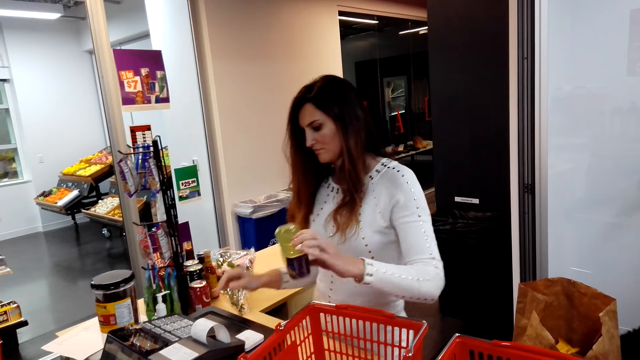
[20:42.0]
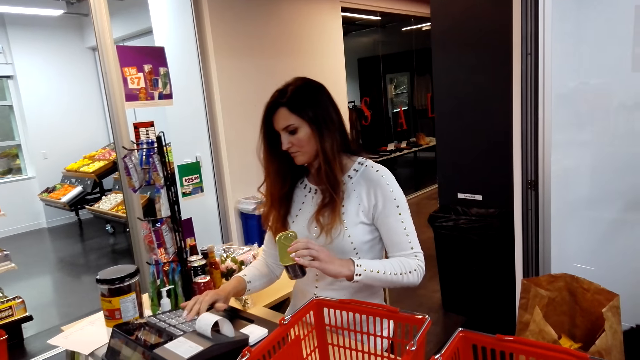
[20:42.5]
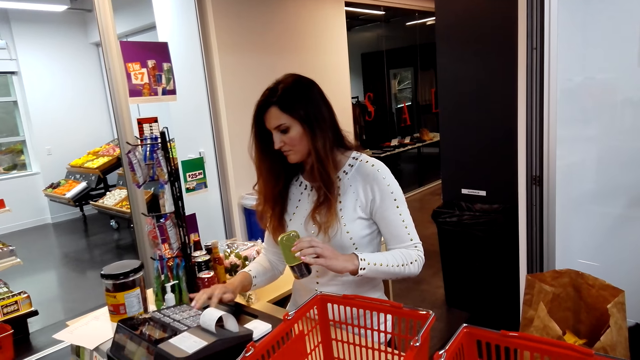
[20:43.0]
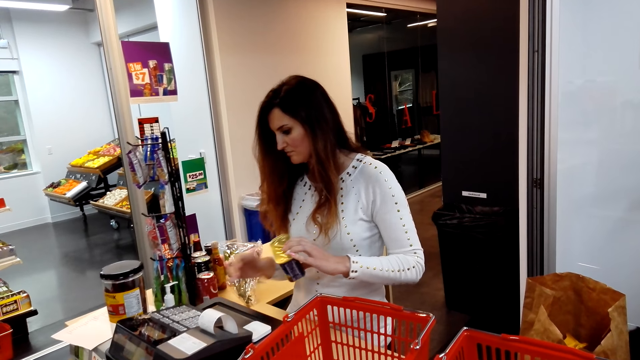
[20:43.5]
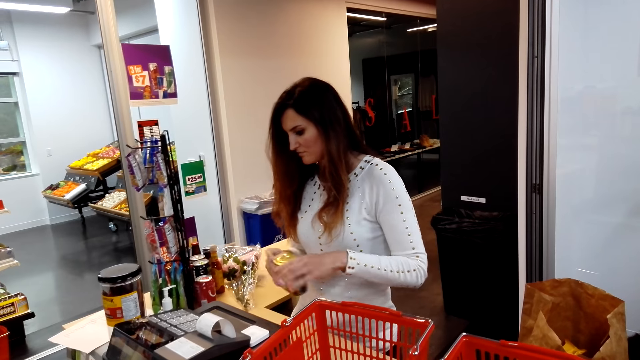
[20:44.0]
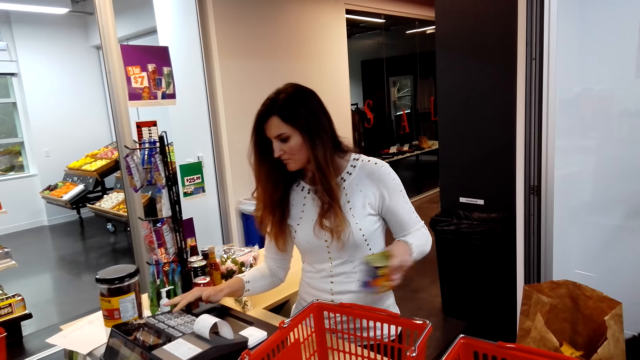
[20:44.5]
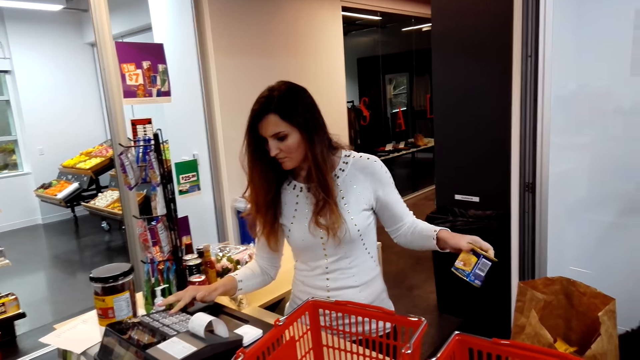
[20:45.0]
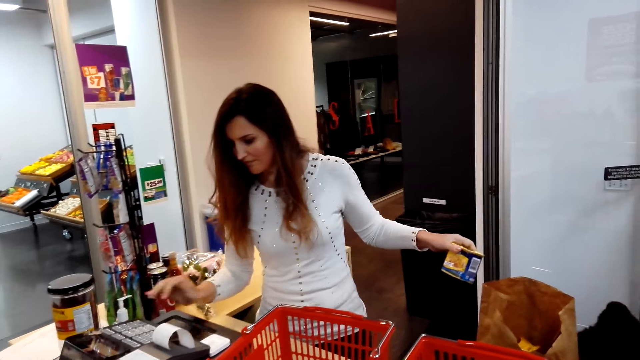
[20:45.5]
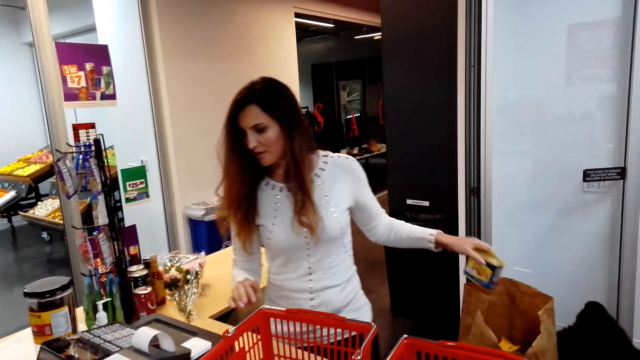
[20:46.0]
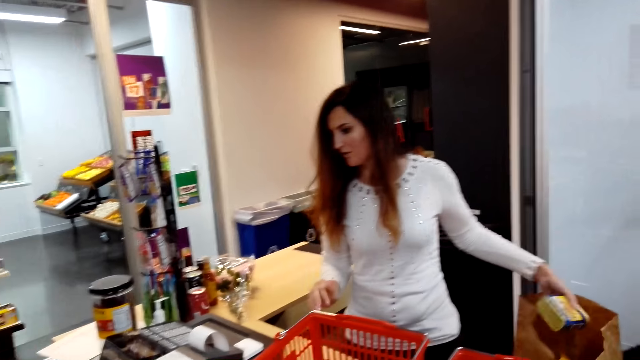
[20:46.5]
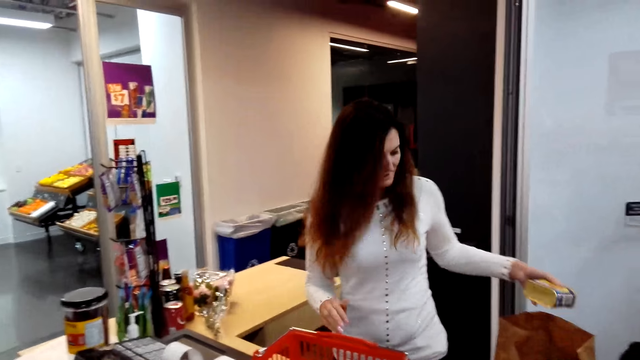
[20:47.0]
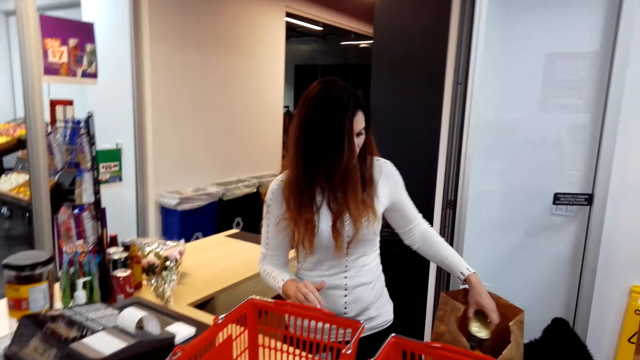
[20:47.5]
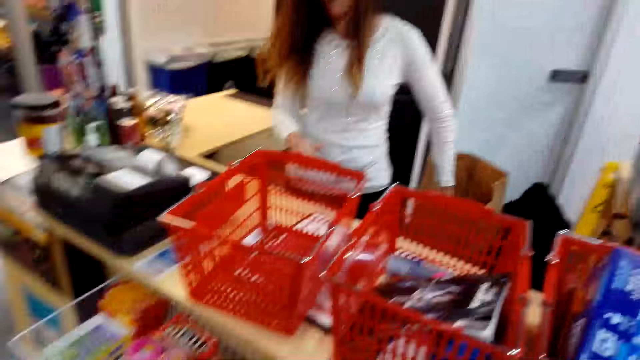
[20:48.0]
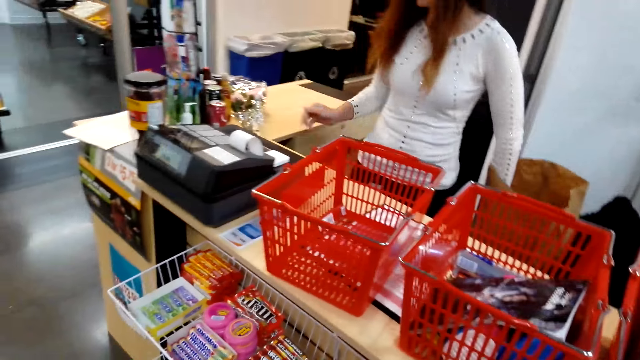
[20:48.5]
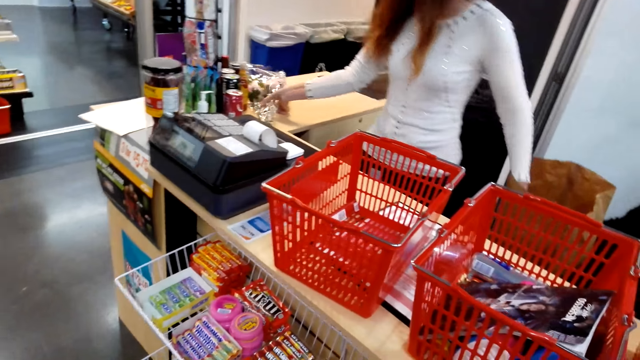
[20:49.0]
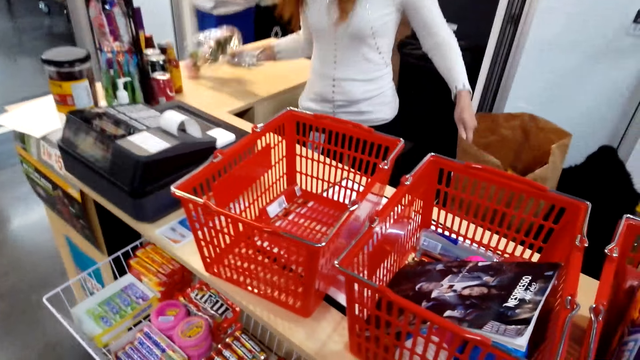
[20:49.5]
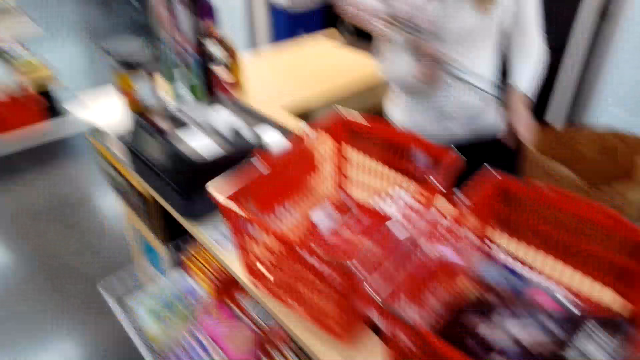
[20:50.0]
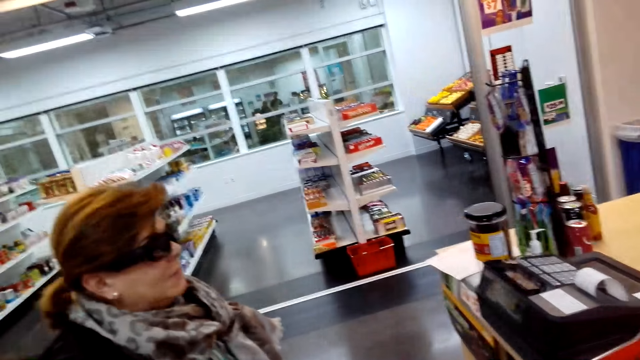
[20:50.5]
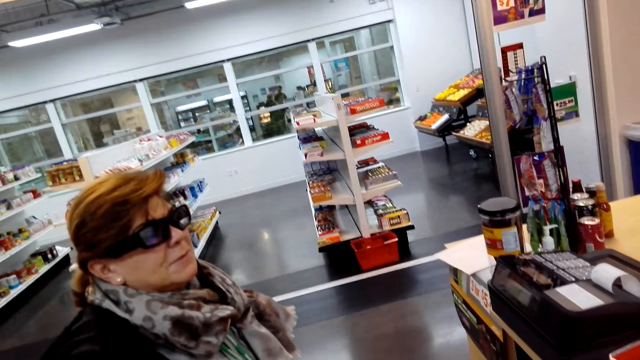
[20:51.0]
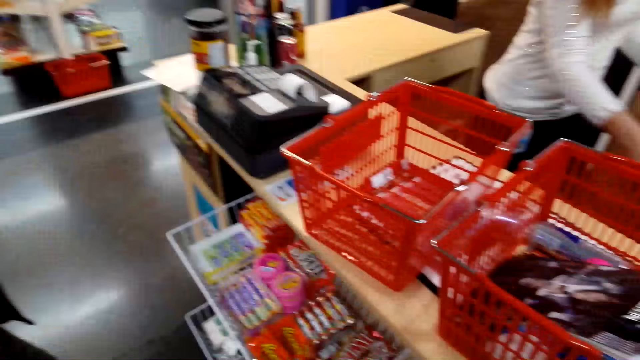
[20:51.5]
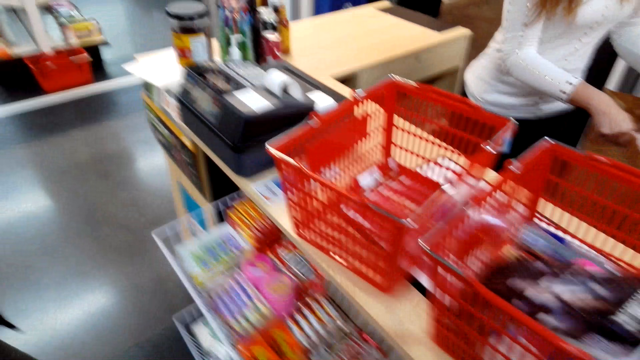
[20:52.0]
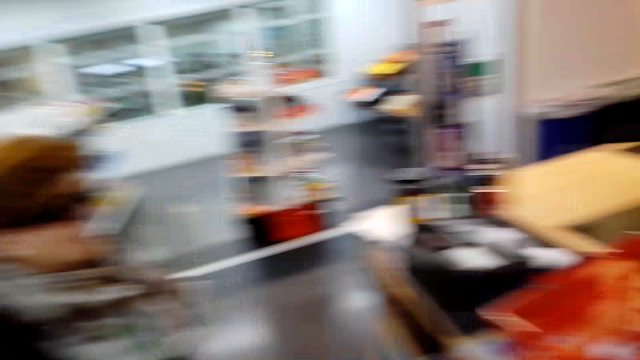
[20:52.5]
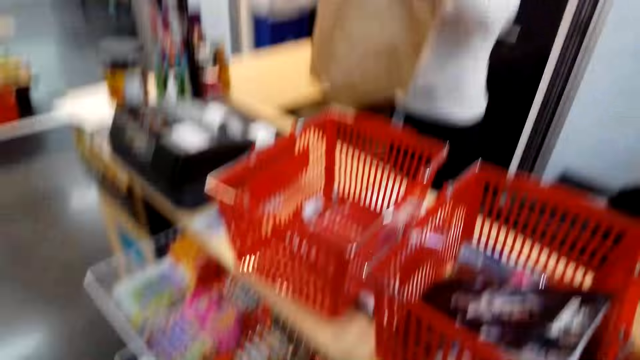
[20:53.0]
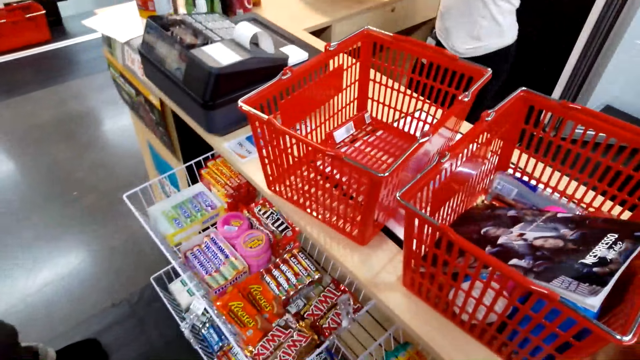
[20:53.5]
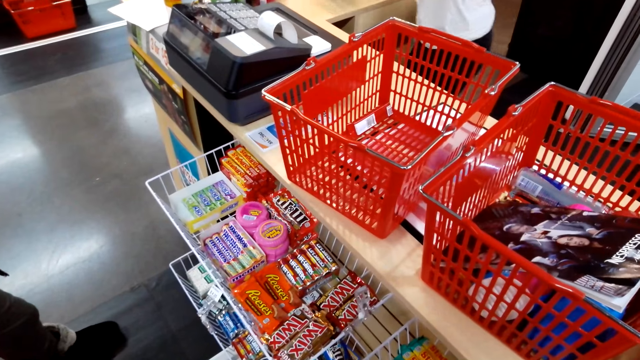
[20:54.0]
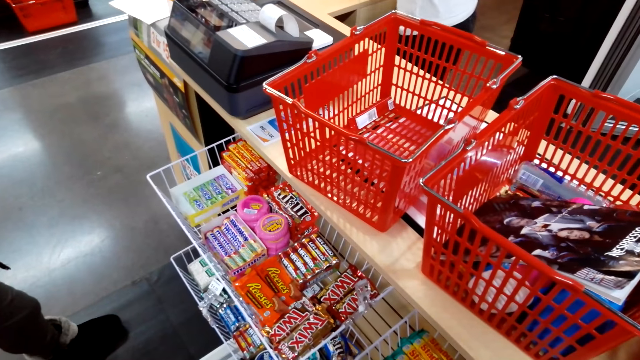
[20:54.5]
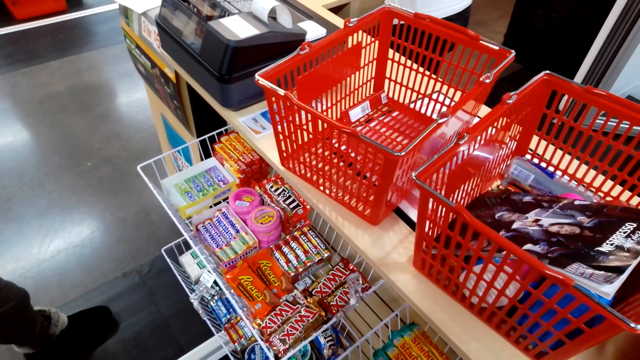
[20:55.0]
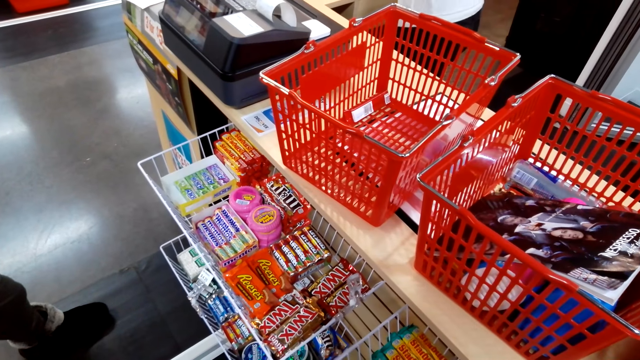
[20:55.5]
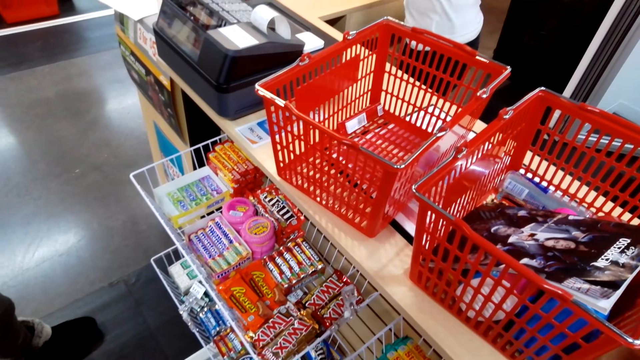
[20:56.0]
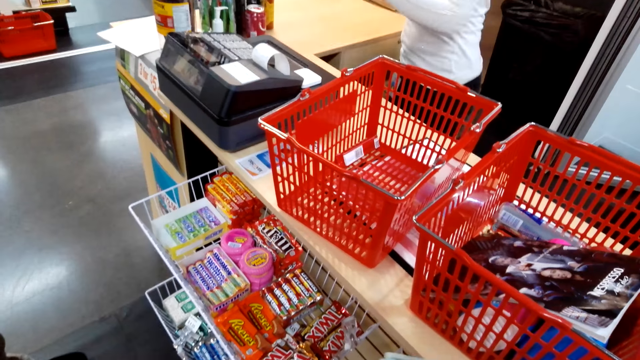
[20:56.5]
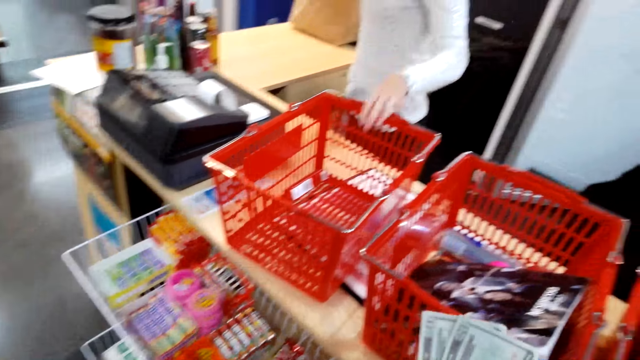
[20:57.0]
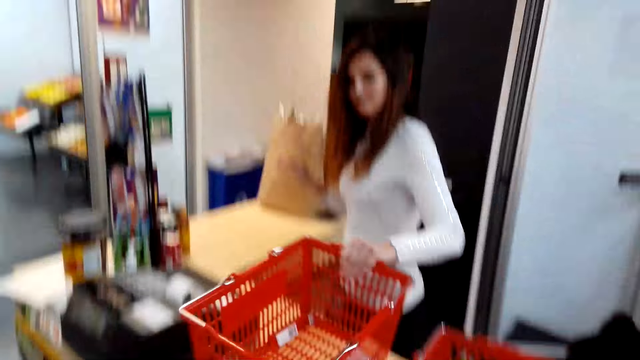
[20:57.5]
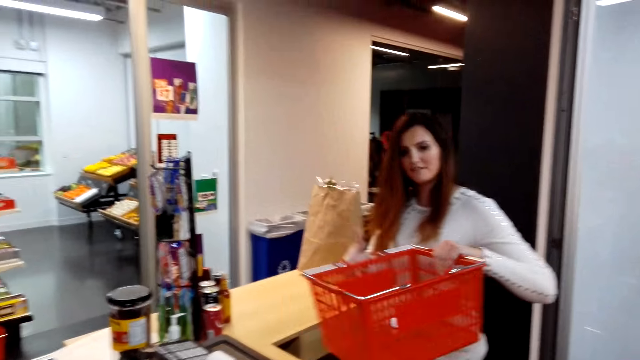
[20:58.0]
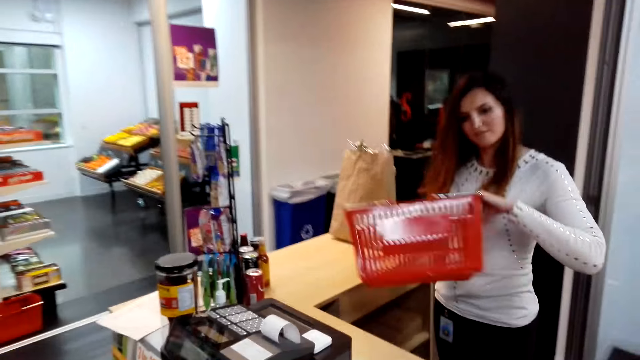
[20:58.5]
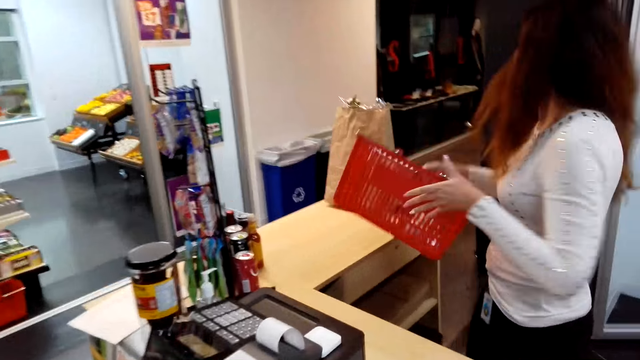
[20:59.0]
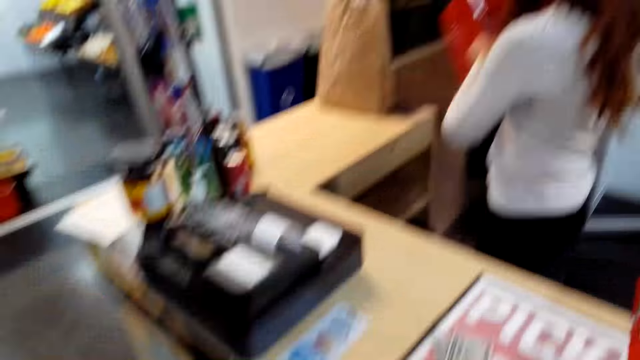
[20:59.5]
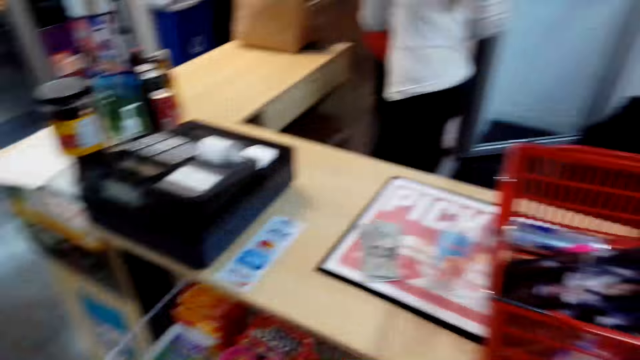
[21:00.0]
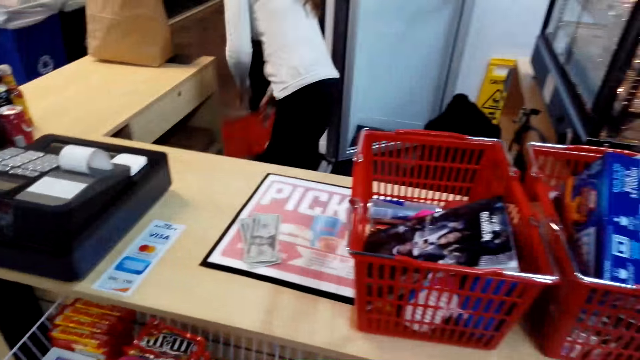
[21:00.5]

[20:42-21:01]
A cashier keys in the price of something in a machine. The cashier holds a can of something. The cashier packs the can of something in an envelope. The cashier converses with the camera wearer and a woman. The cashier packs a bouquet of flowers, picks up the flower and puts it in the envelope. The cashier converses with the camera wearer and the woman again. The cashier puts a paper bag aside on the counter. The cashier removes a shopping basket from the counter. The camera wearer converses with the cashier. The cashier puts the shopping basket down.

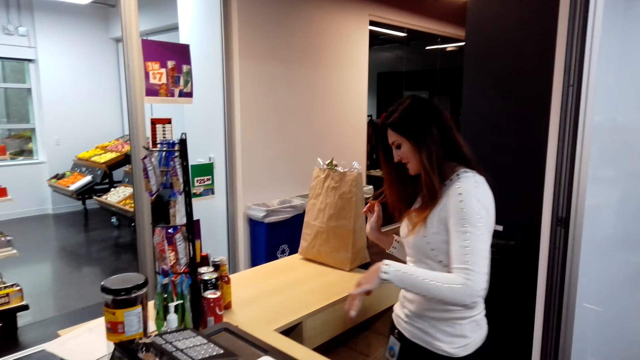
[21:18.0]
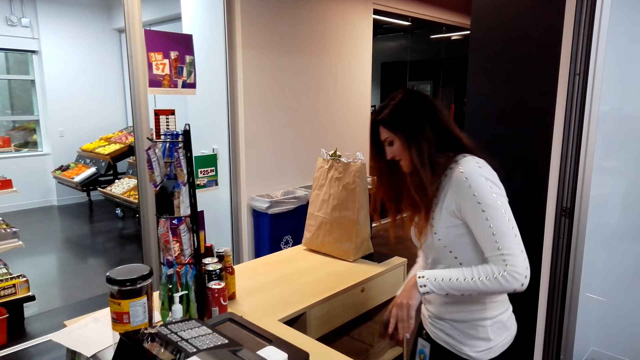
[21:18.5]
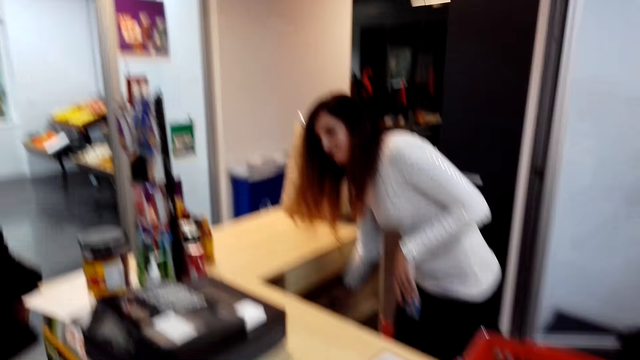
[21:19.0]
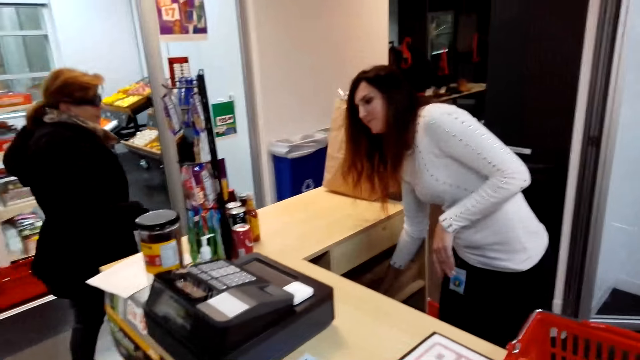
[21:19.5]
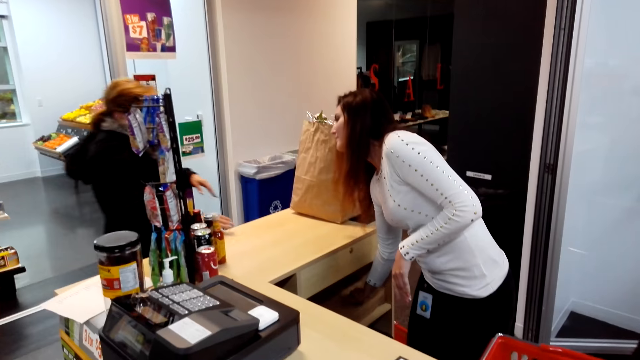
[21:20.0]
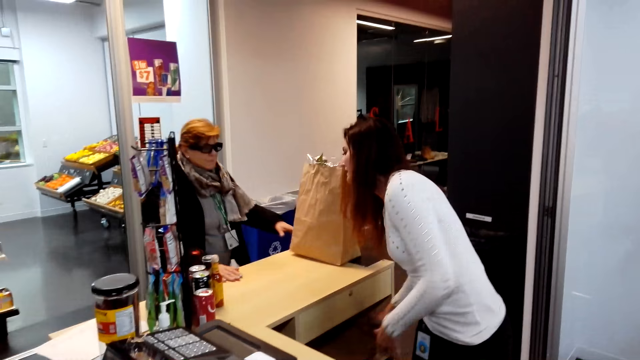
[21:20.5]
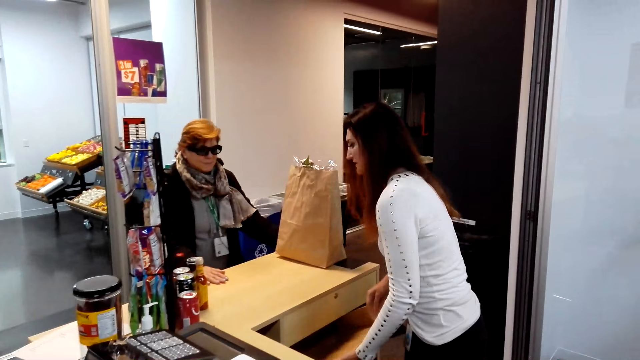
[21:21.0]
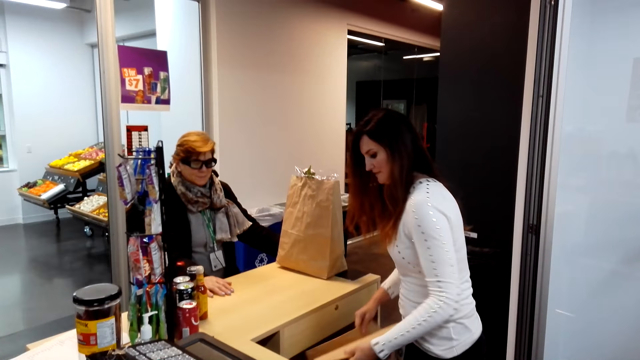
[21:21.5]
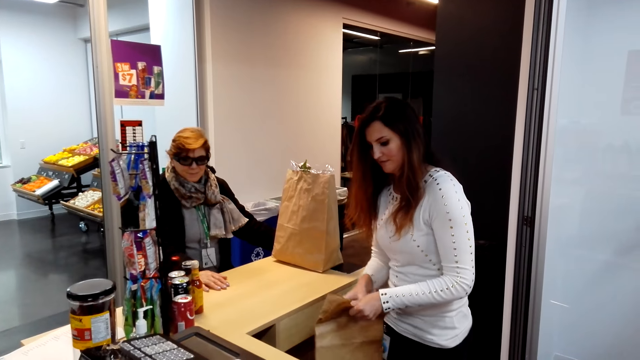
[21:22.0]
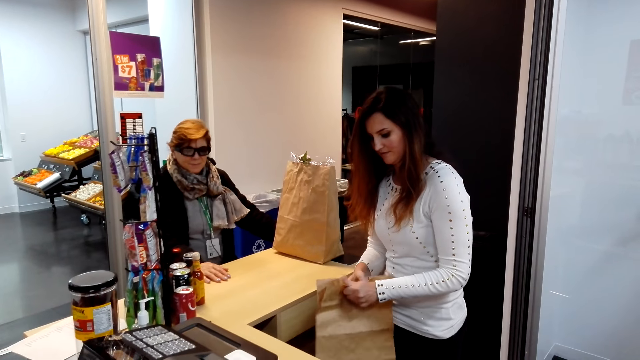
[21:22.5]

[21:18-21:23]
A cashier takes a paper bag.
